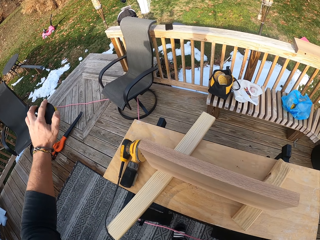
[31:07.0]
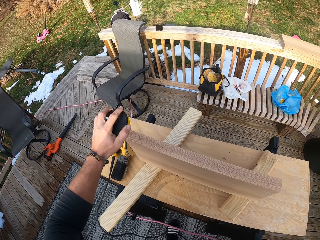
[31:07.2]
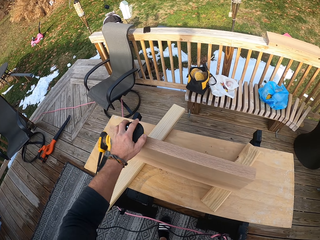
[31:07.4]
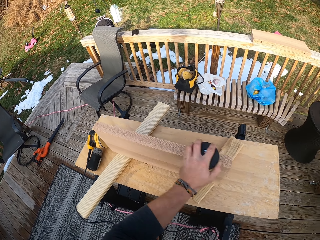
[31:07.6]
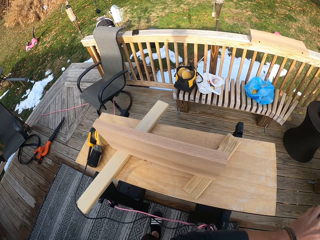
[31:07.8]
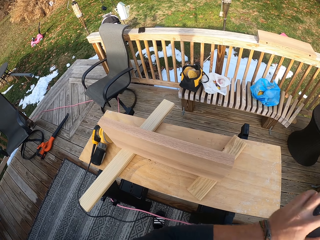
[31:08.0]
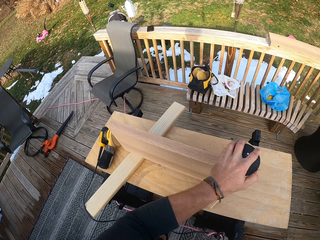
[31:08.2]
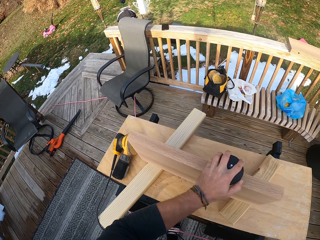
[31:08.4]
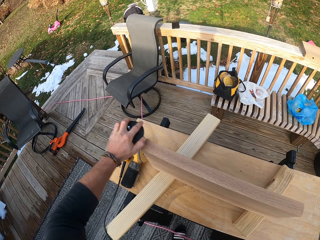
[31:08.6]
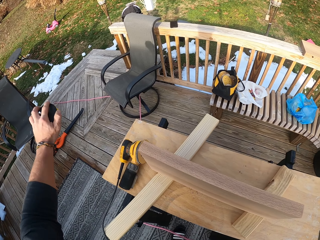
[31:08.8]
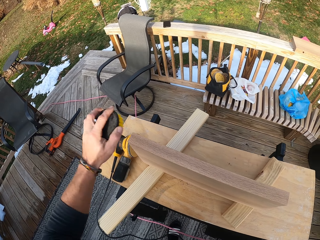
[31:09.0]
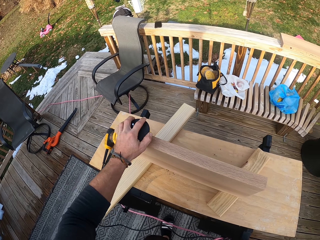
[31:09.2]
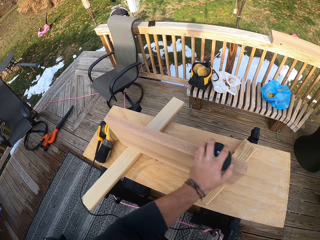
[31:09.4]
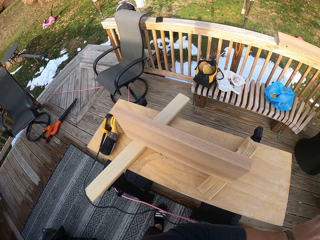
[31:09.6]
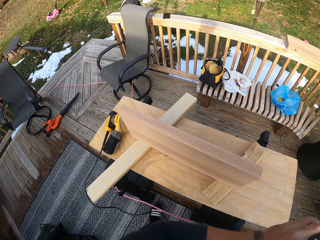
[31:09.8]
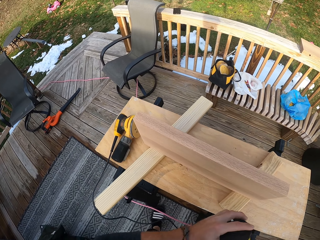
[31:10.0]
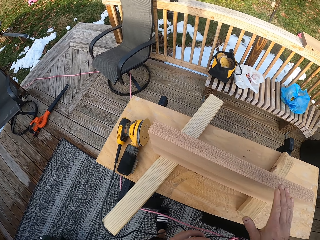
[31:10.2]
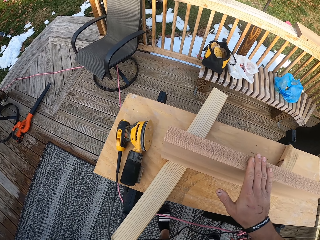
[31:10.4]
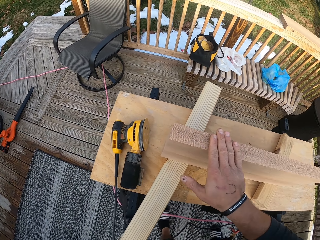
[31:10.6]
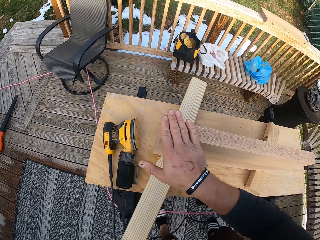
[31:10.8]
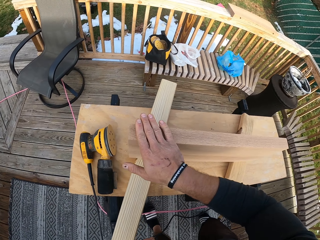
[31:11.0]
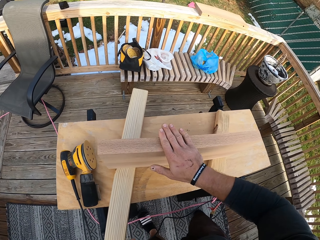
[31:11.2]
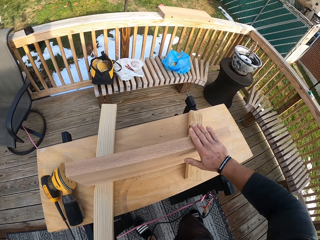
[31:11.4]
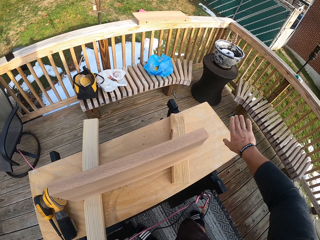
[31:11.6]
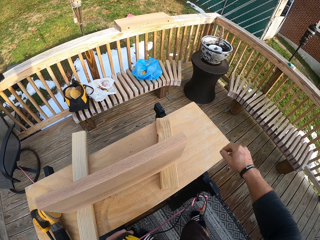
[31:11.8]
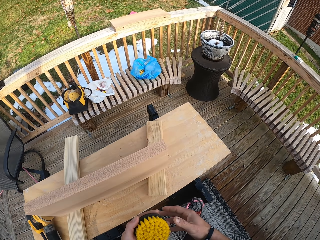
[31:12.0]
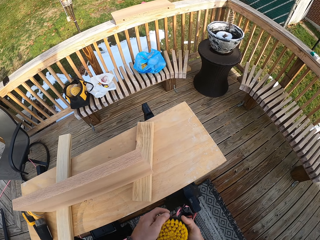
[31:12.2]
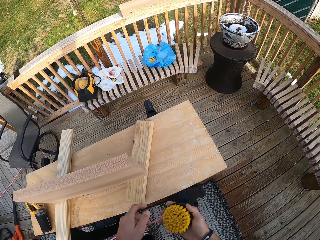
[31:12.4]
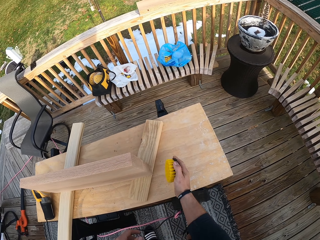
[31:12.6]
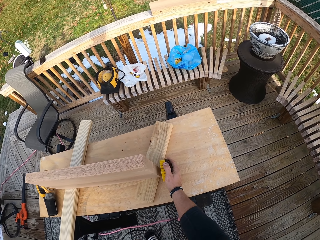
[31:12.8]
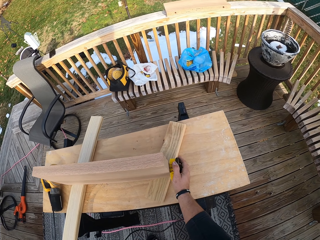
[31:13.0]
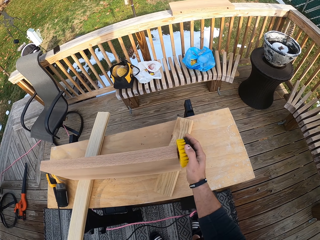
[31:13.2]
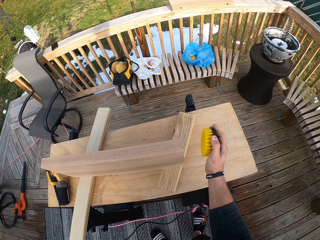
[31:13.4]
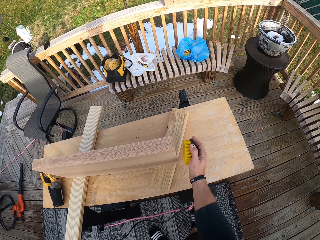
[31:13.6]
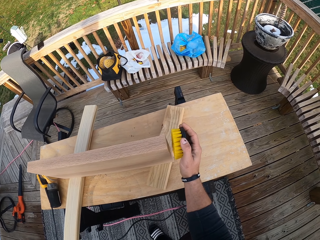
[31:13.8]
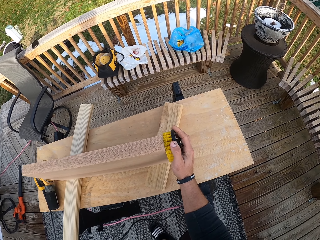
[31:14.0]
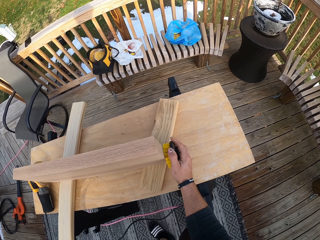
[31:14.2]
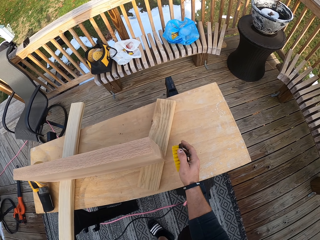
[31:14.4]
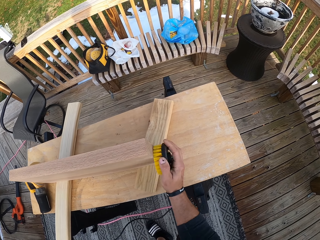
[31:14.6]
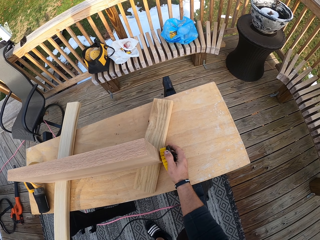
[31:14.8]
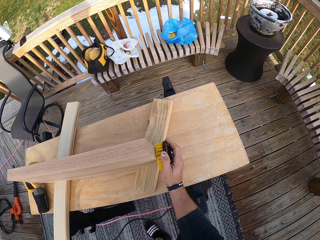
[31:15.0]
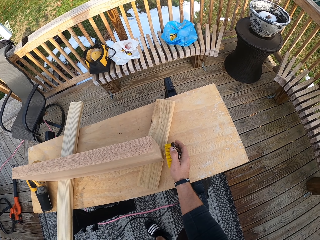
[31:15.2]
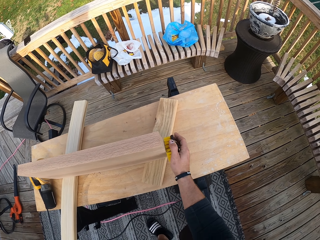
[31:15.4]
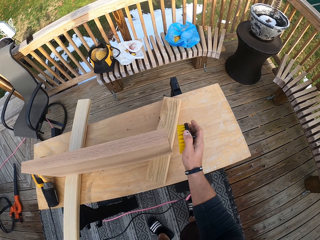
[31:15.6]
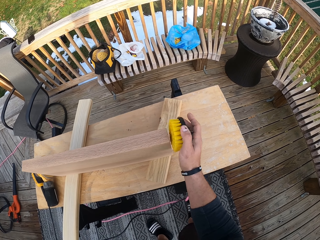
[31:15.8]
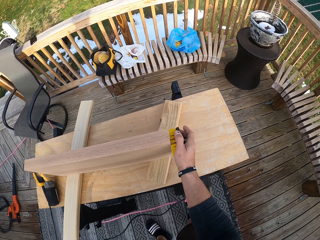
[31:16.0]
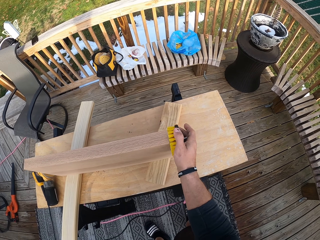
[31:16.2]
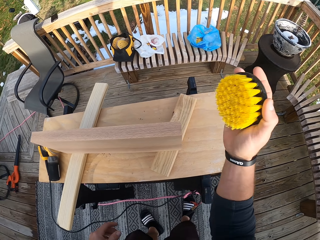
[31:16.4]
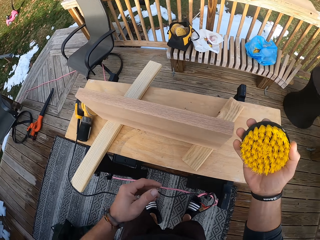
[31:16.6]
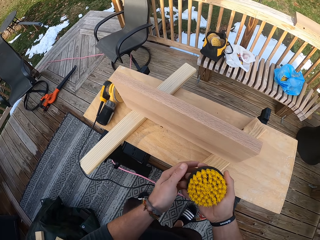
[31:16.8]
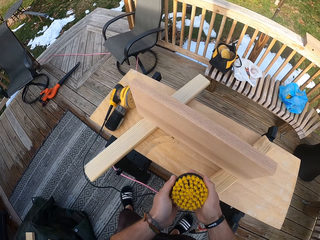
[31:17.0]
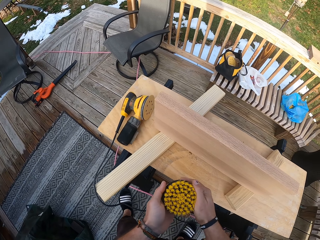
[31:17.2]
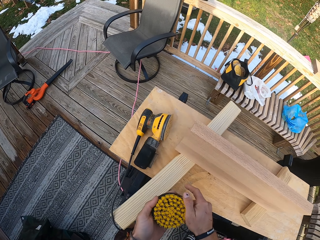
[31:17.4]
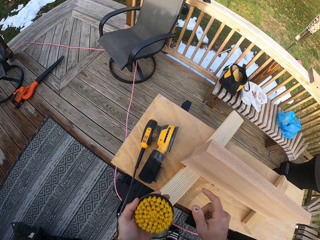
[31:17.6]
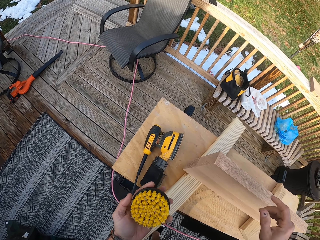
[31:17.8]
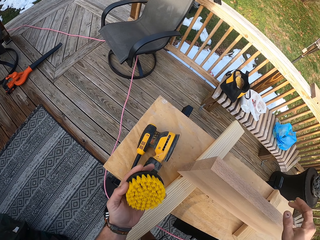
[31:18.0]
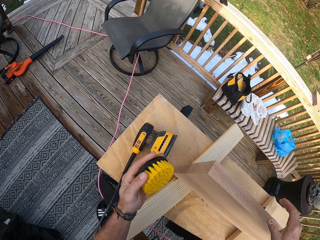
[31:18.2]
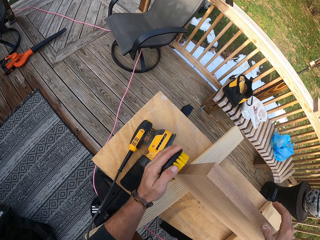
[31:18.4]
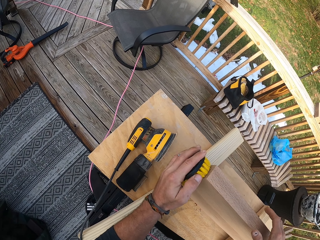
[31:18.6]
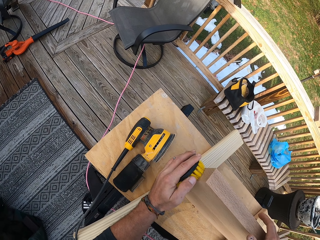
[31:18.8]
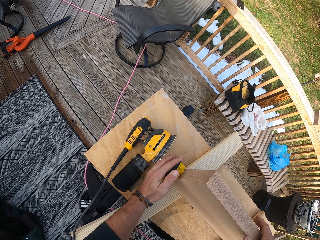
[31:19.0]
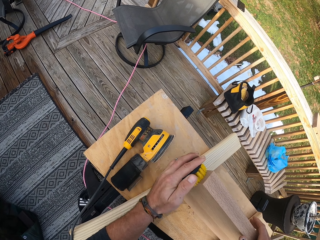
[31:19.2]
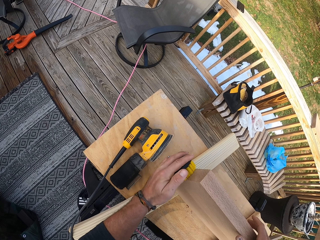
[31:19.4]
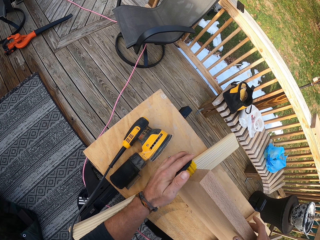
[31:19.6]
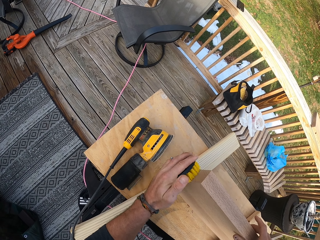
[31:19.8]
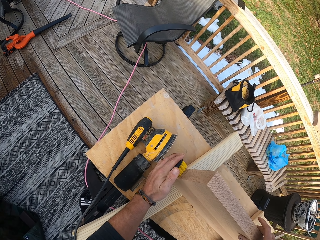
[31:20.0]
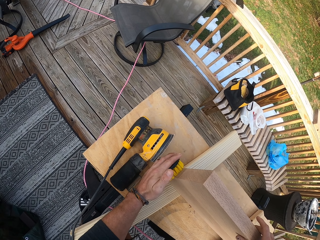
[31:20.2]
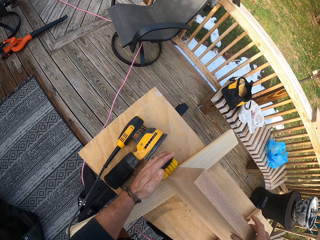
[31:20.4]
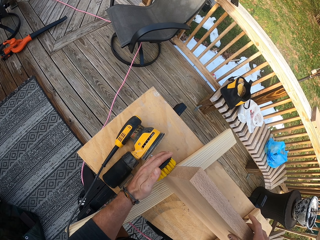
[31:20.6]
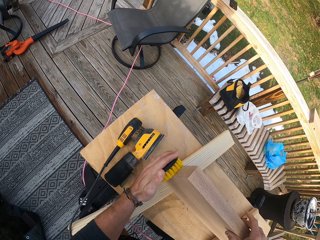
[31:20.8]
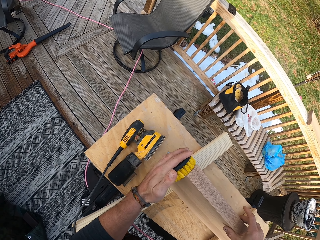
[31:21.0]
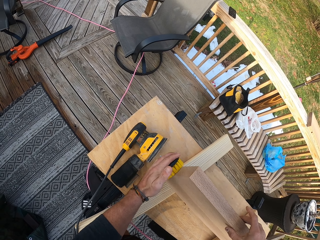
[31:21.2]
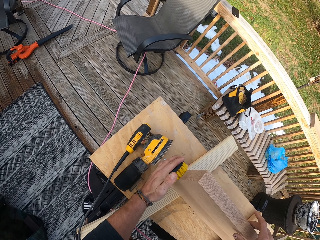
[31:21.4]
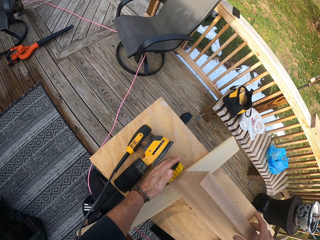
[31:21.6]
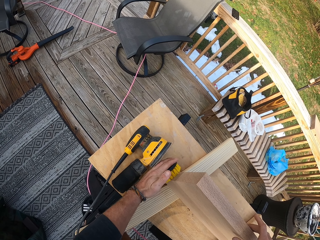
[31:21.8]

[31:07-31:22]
The camera wearer slides his right hand on the wooden piece. He passes the brush in his left hand to his right hand. He brushes the wooden piece with the brush in his right hand. He passes the brush in his right hand to his left hand. He brushes the wooden piece with the brush in his left hand. He places his right hand on the wooden piece.

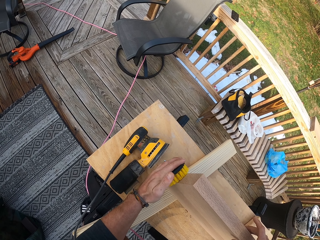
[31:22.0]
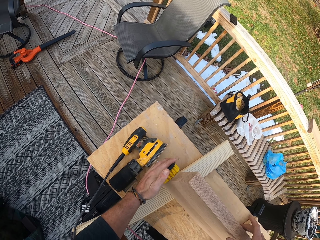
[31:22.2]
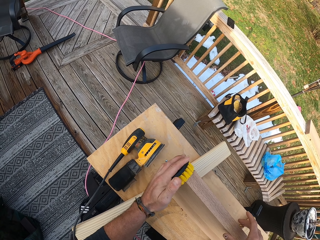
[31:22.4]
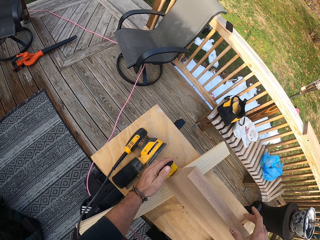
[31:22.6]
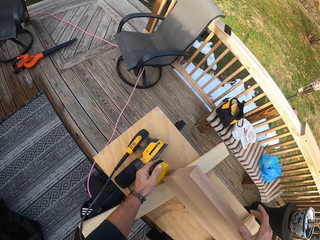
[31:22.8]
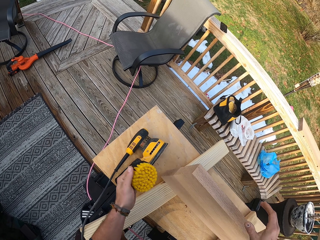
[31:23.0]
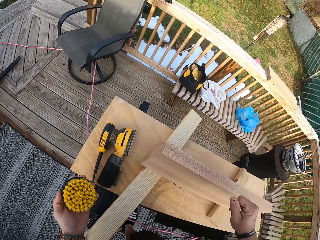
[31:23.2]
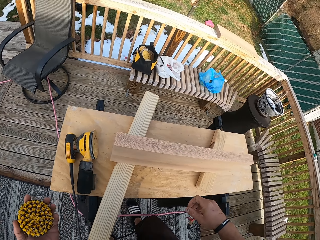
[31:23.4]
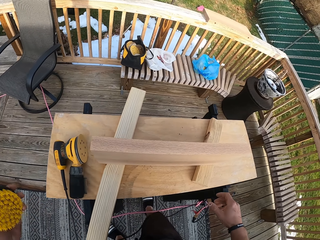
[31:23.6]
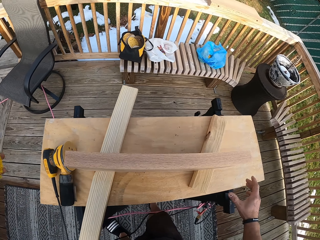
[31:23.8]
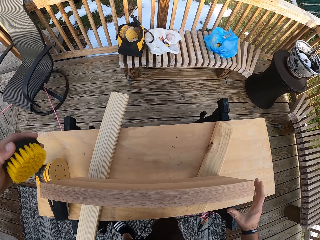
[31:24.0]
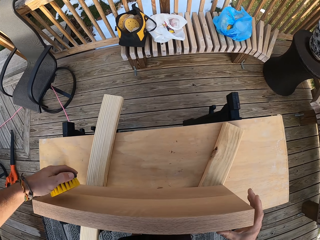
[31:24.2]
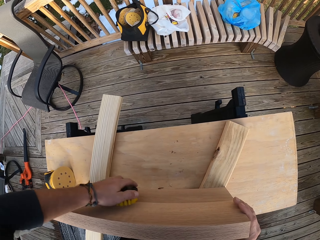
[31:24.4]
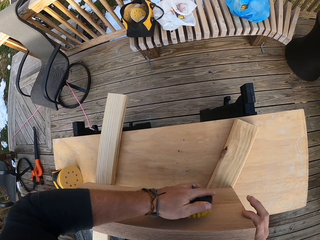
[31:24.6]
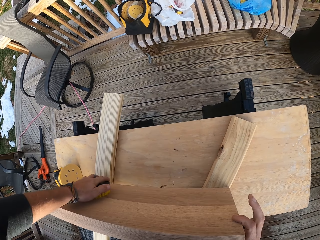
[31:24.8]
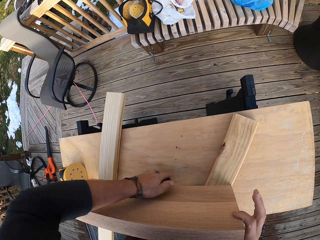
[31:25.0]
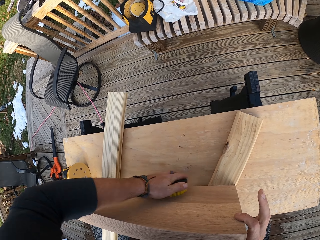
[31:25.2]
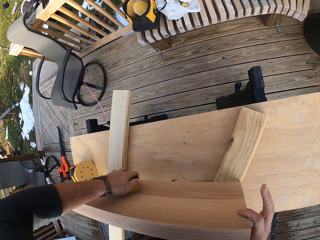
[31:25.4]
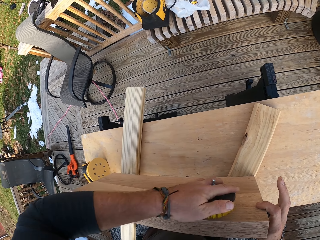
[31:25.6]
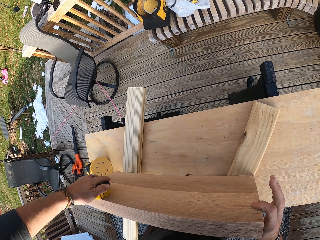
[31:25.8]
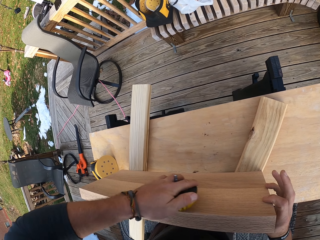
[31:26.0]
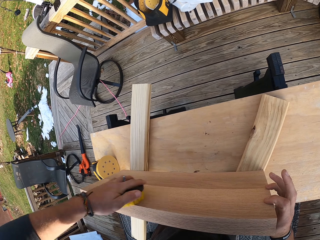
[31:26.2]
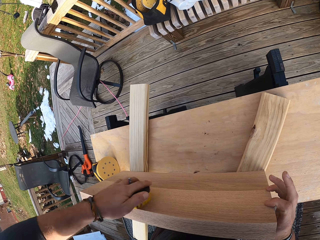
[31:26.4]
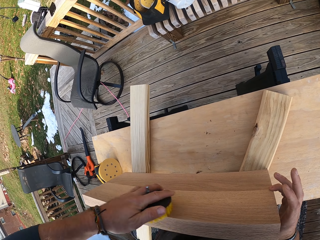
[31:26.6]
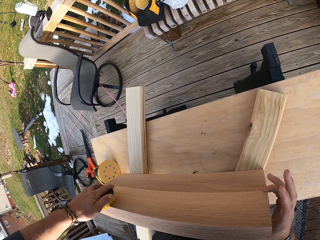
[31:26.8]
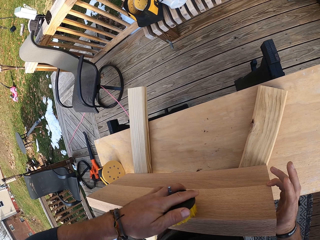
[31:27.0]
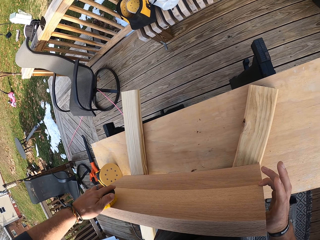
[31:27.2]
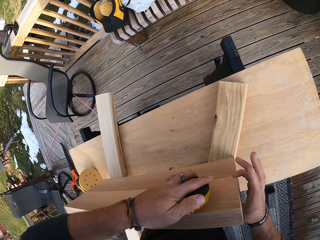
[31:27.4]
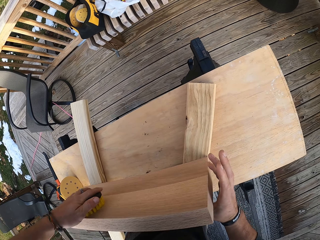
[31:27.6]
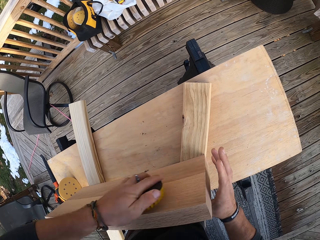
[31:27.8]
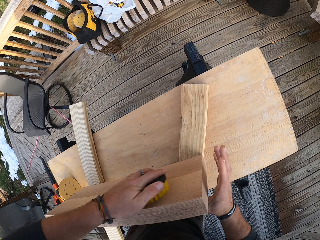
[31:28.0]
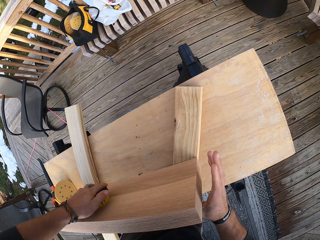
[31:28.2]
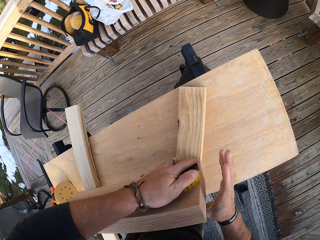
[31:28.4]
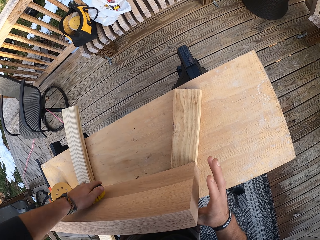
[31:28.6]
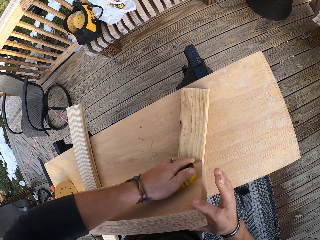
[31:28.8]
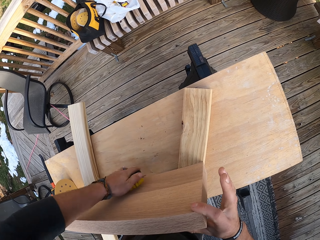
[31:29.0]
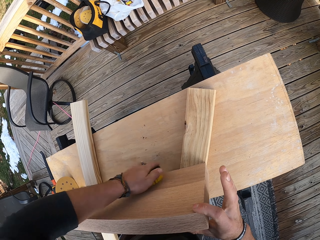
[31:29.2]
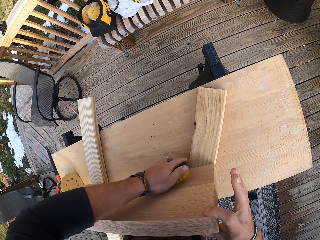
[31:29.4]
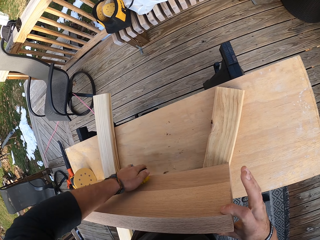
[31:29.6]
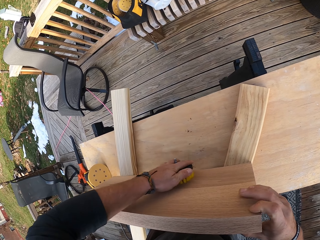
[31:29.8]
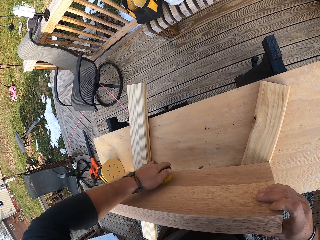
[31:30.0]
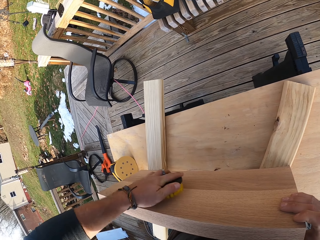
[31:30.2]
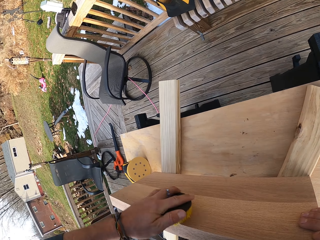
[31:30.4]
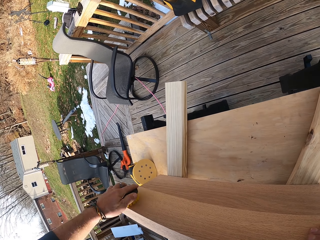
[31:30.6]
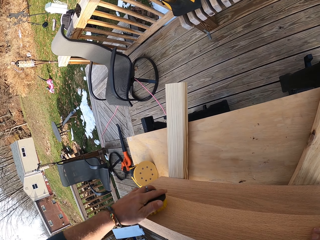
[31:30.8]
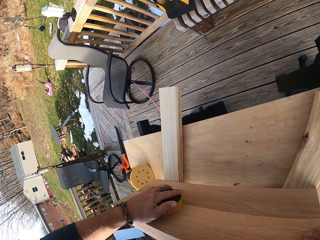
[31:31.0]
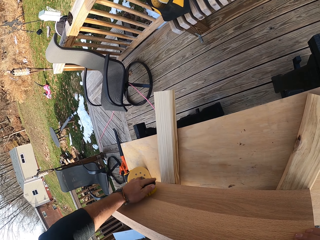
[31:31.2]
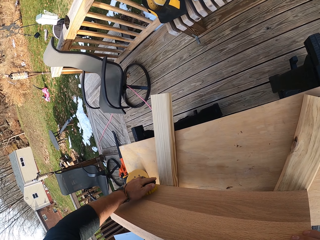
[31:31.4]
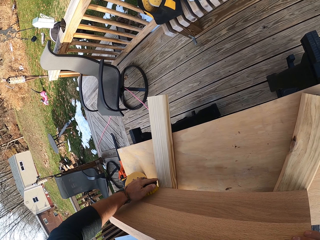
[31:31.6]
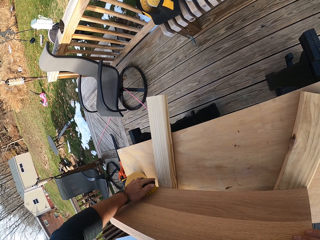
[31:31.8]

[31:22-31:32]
The camera wearer removes his right hand from the wooden piece. He holds the wooden piece on the workbench with his right hand. He brushes the wooden piece on the workbench with the brush in his left hand.
